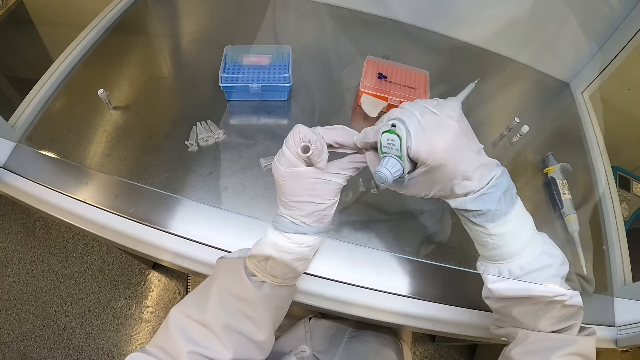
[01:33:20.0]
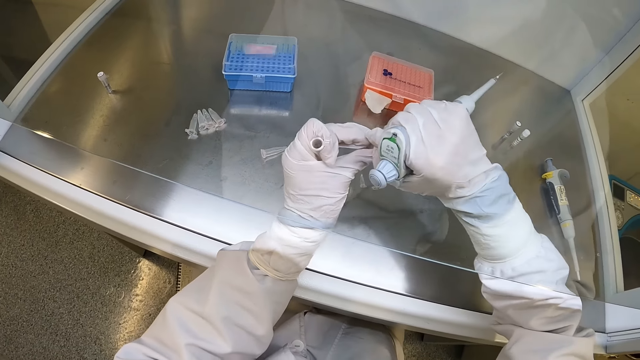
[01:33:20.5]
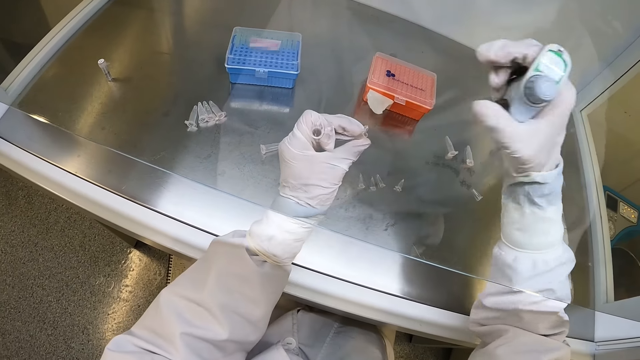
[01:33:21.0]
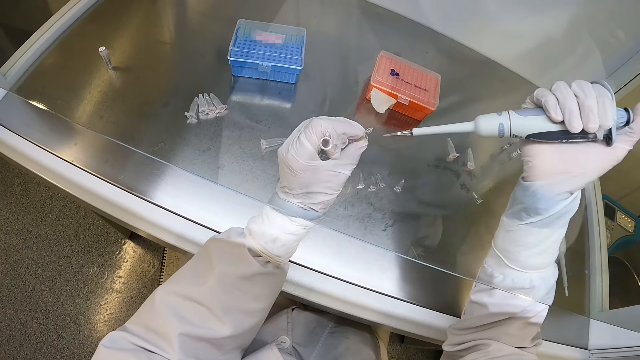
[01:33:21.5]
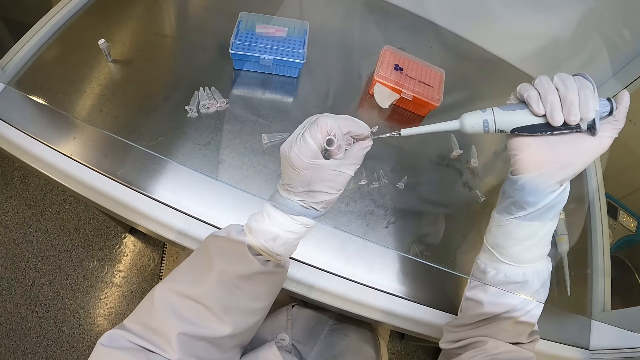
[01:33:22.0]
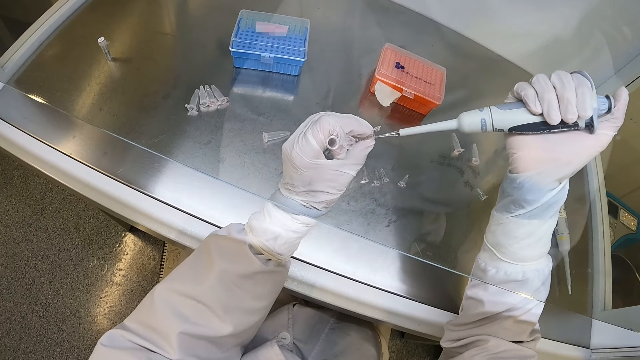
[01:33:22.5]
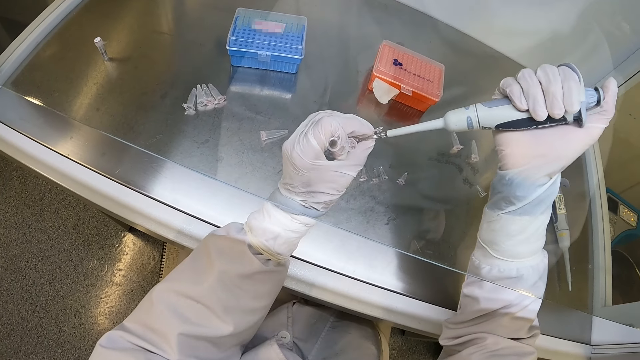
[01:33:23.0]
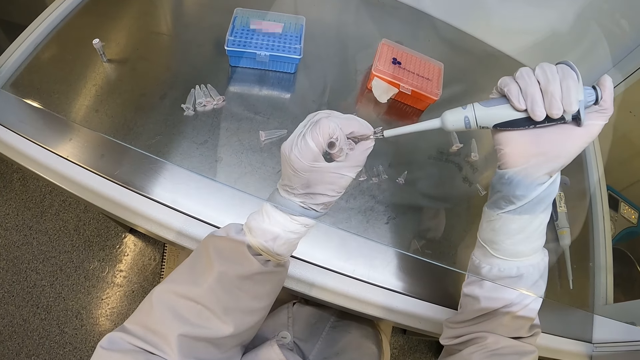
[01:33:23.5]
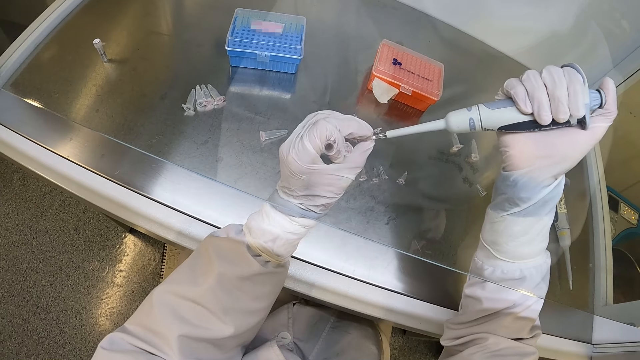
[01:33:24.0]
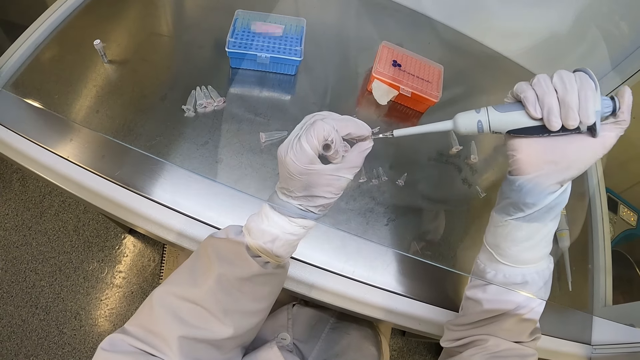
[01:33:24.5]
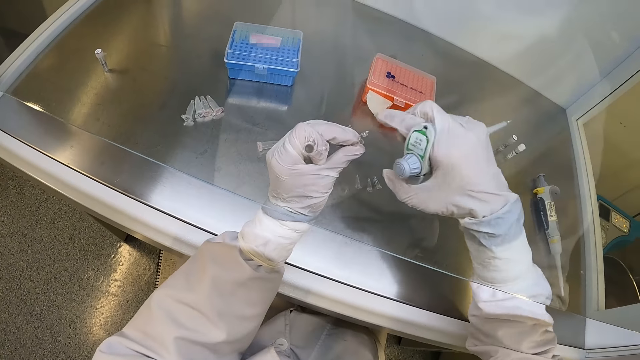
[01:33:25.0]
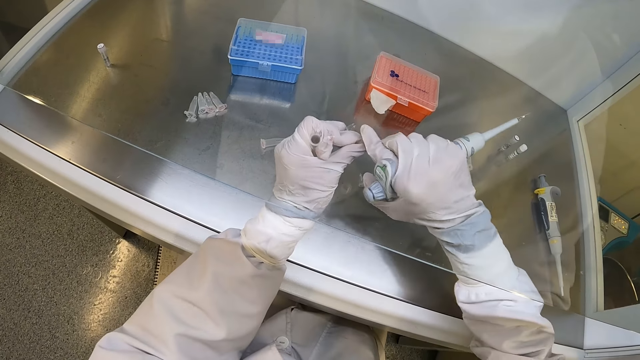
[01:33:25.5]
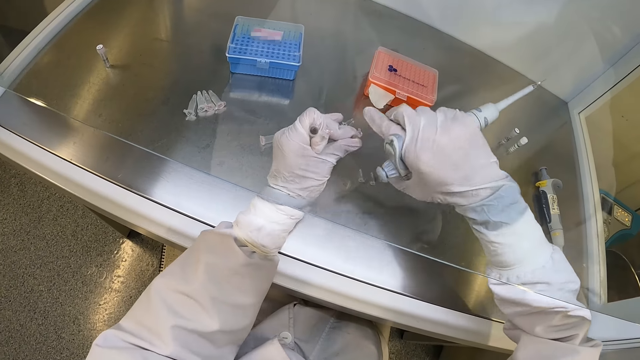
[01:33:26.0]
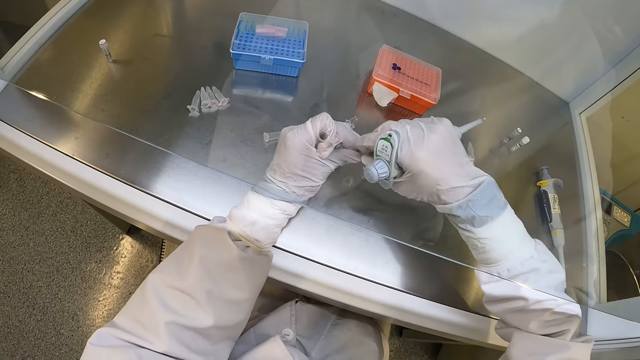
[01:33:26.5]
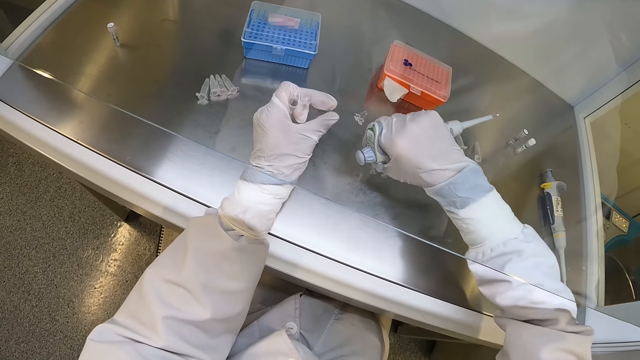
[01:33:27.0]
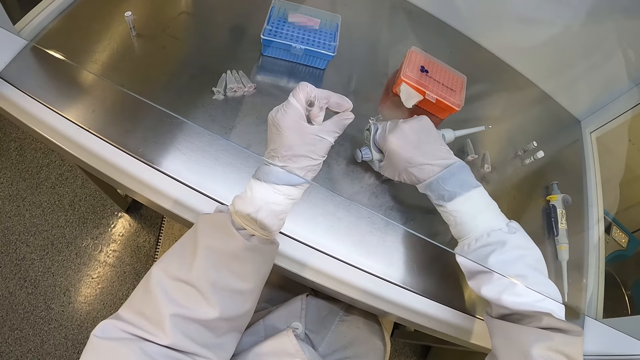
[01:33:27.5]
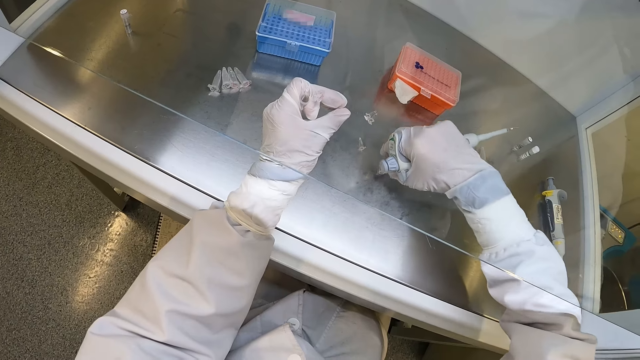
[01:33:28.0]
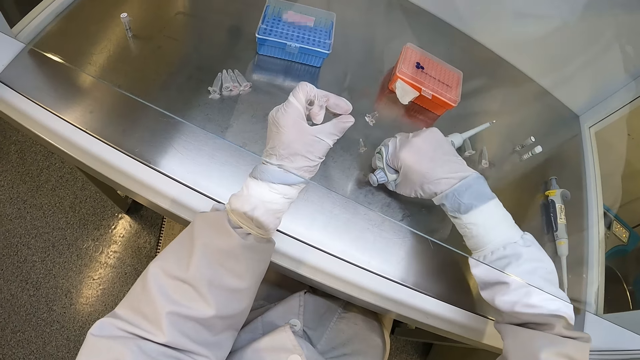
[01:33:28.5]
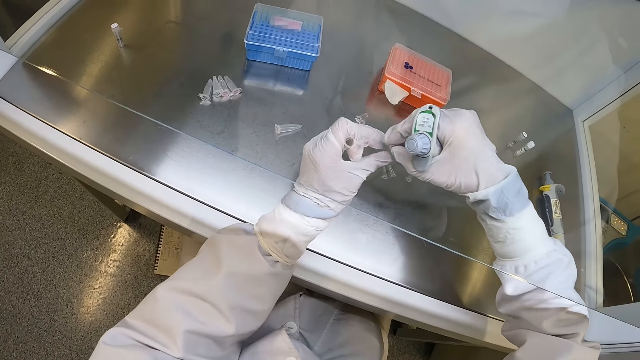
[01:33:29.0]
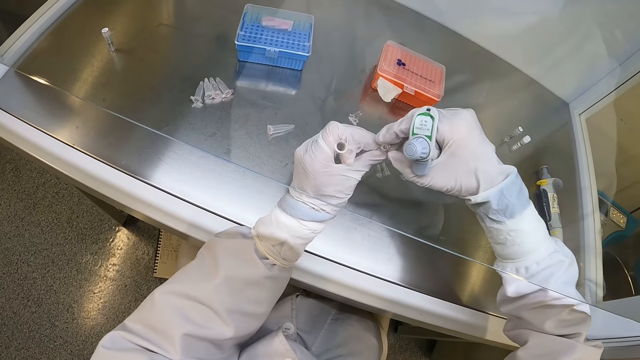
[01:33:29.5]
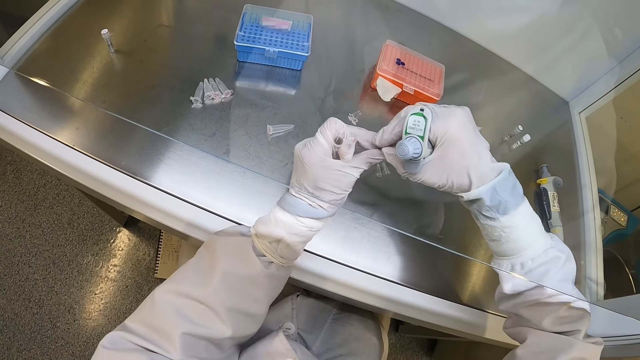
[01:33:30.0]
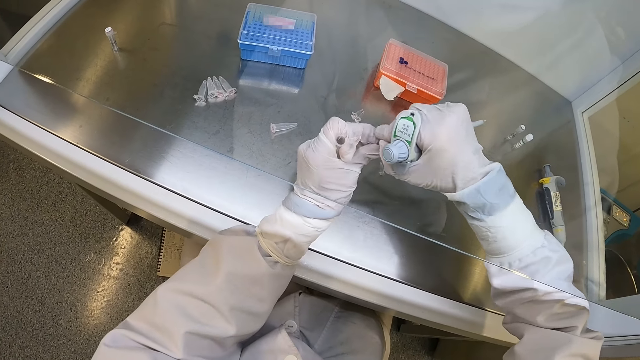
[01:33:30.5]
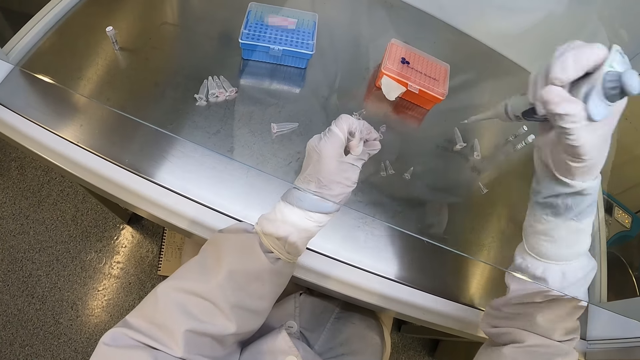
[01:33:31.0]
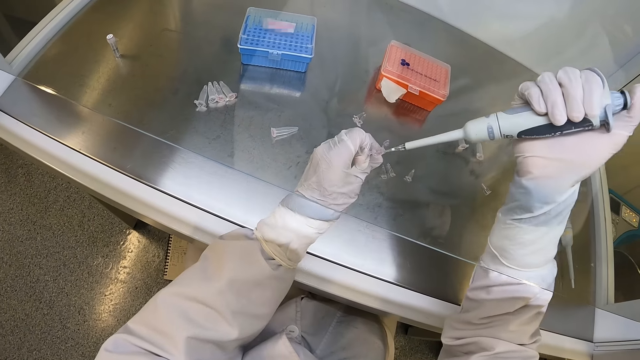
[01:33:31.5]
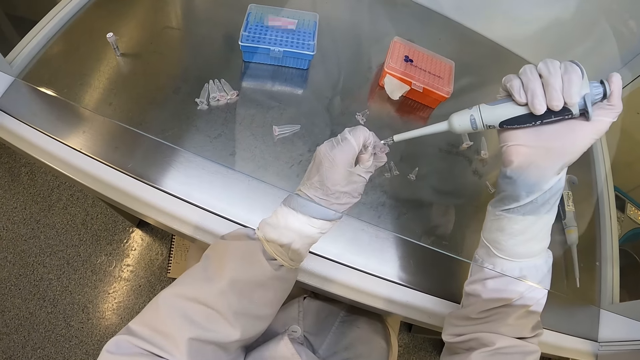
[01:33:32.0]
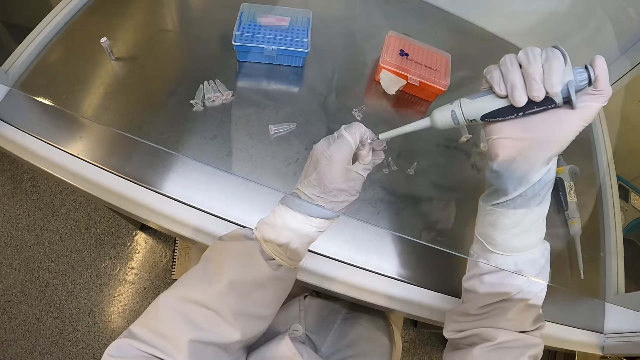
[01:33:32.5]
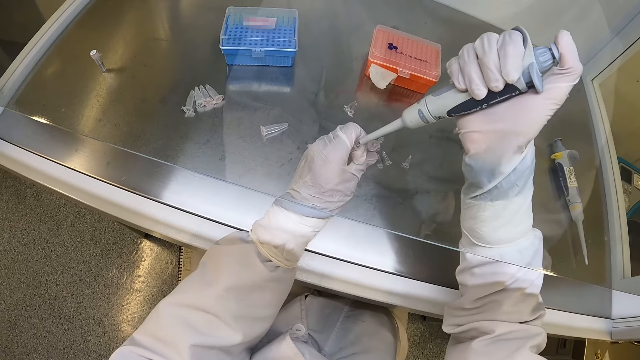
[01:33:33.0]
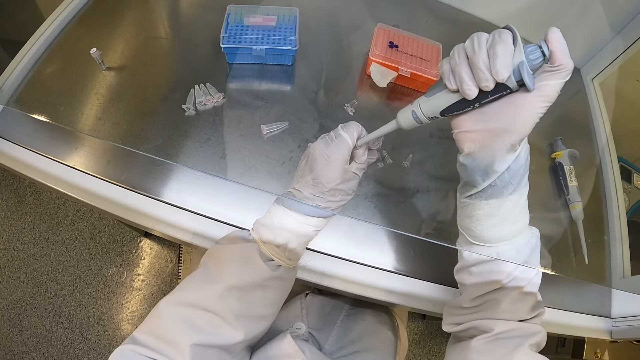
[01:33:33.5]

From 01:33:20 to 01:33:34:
The camera wearer withdraws liquid from the micropipette into the microtube and holds the microtubes. He inserts the pipette in his right hand into the plastic container in his left hand. He holds the micropipette, closes the plastic container or microtube in his left hand with his right hand, and holds the microtube. He holds the micropipette and the microtube. He takes the plastic container from his left hand with his right hand. He drops the plastic container on the table with his right hand. He holds the microtube and the micropipette. He picks up a plastic container from the table with his right hand. He holds the micropipette and the microtube. He holds the plastic container with both hands. He opens the plastic container in his left hand with his right hand. He holds the microtubes. He takes the liquid sample from the small glass bottle in his left hand with the pipette in his right hand.

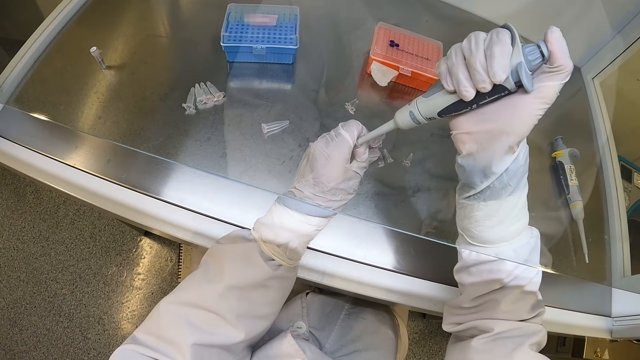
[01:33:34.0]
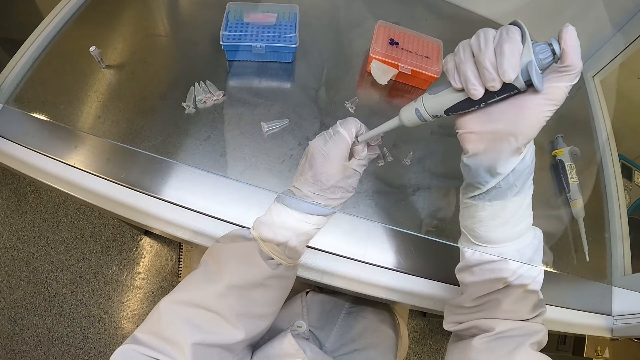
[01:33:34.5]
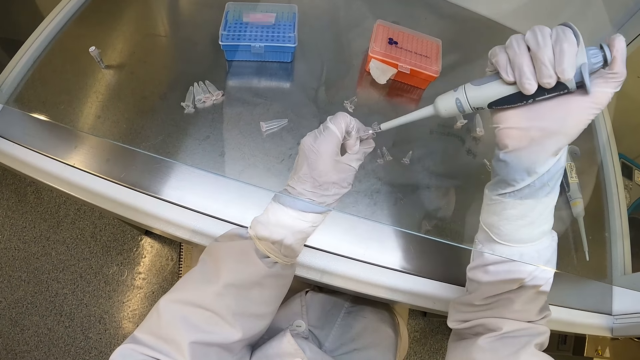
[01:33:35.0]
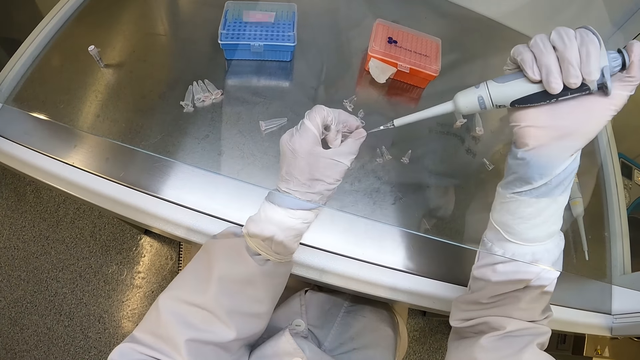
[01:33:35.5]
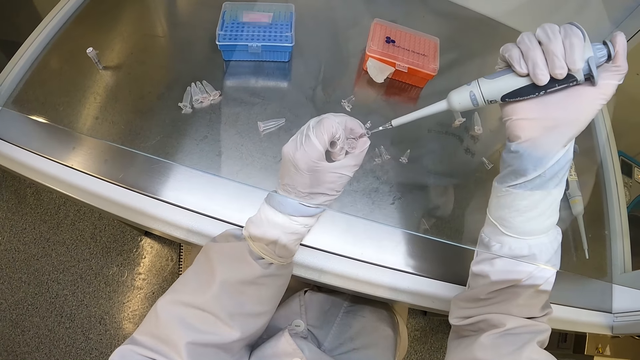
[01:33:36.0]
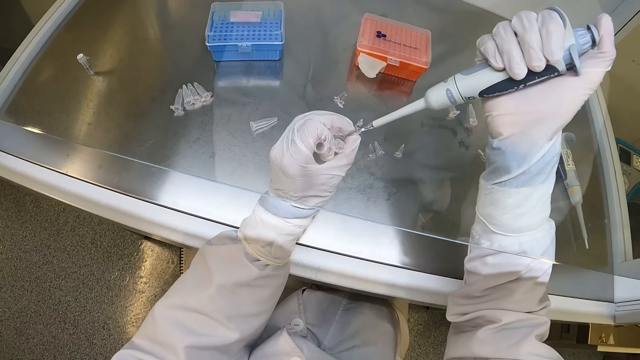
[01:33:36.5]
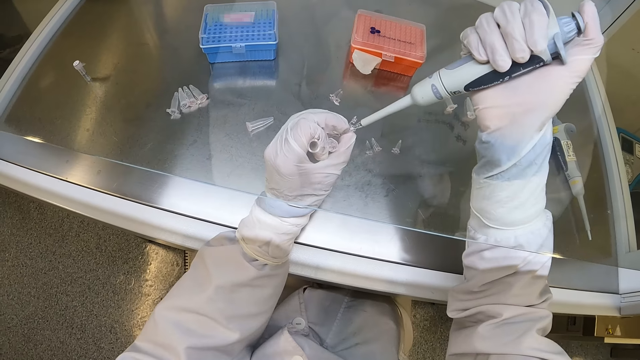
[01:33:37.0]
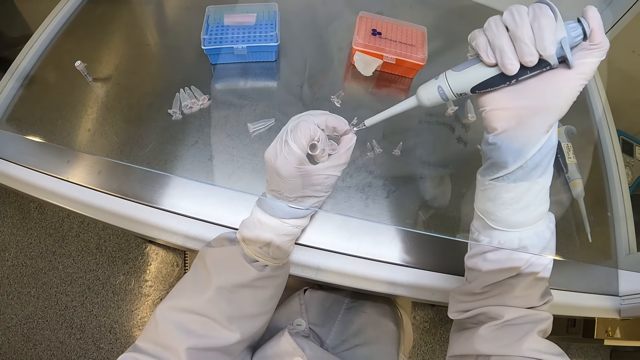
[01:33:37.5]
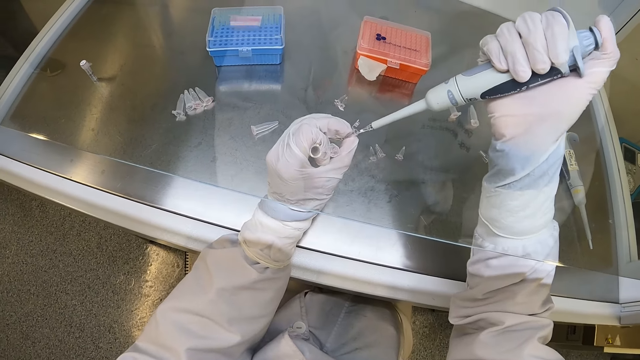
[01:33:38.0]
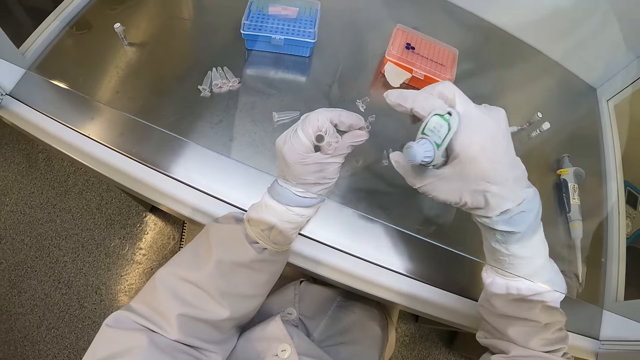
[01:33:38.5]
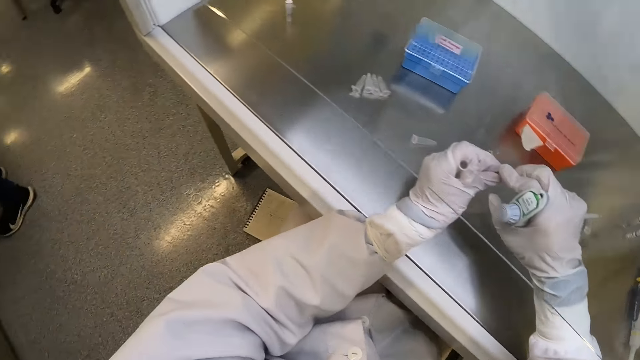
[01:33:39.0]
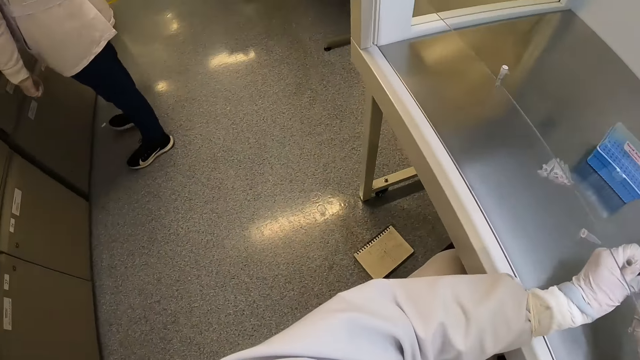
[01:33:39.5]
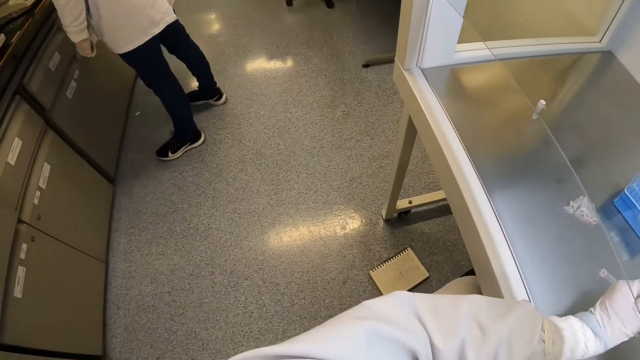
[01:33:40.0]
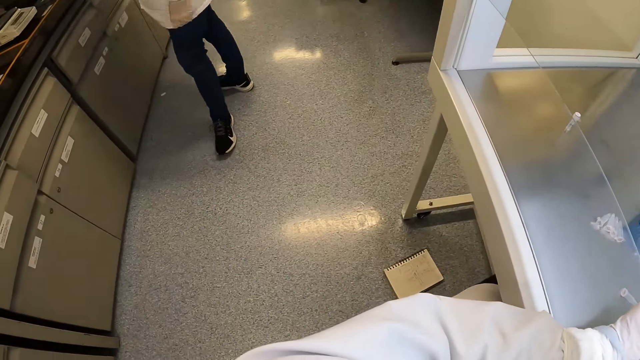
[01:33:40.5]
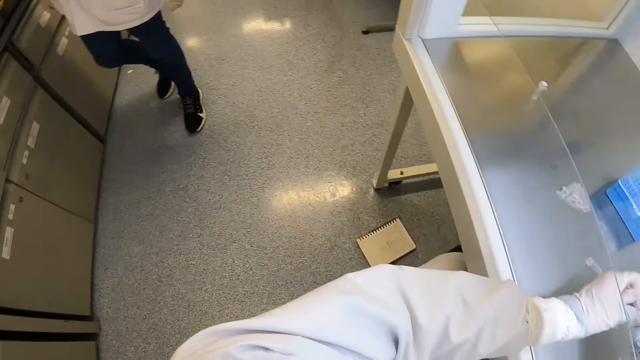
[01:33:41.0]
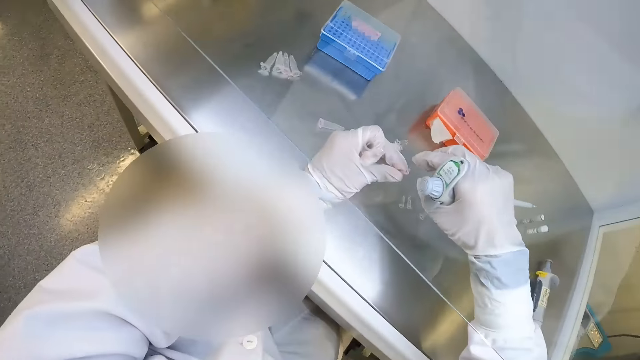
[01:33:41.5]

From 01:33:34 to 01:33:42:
The camera wearer removes the pipette in his right hand from the plastic container in his left hand. He holds the microtubes. He presses the liquid out of the pipette with his right hand into the plastic container or microtube in his left hand. He holds the micropipette and the microtube. He closes the plastic container in his left hand with his right hand. He looks at a notebook on the floor.
